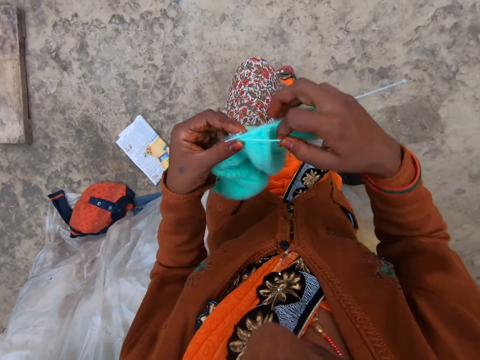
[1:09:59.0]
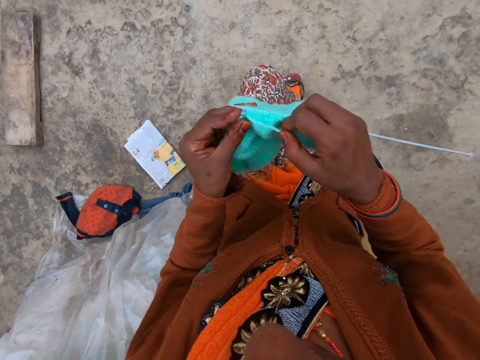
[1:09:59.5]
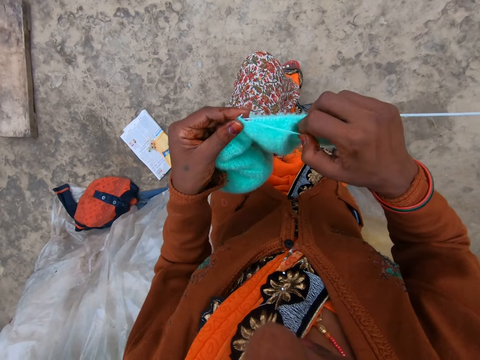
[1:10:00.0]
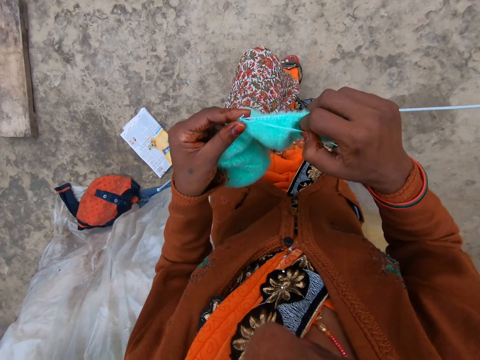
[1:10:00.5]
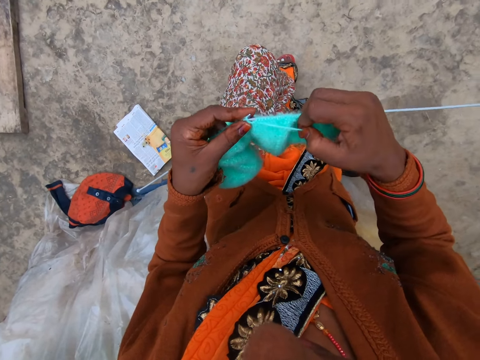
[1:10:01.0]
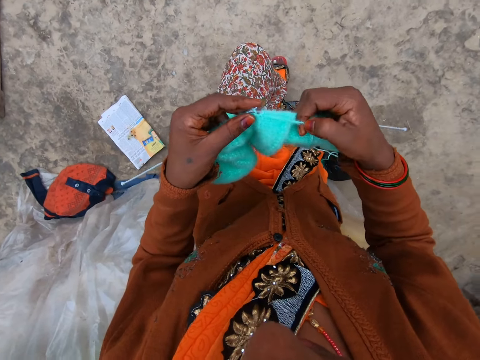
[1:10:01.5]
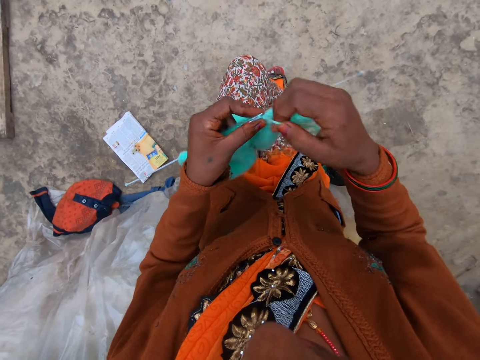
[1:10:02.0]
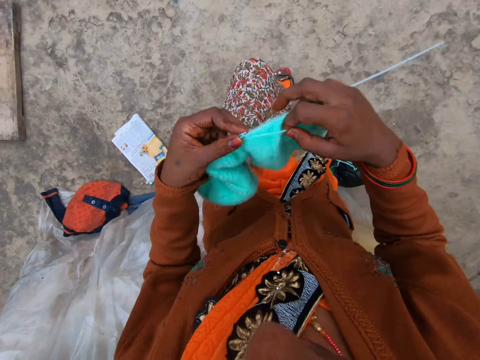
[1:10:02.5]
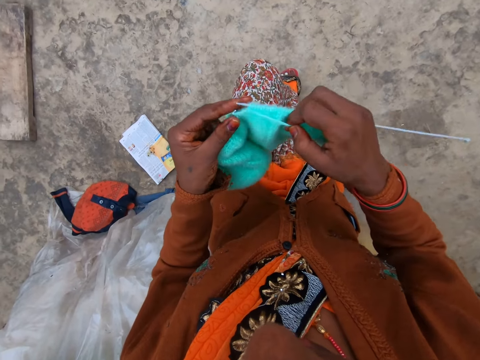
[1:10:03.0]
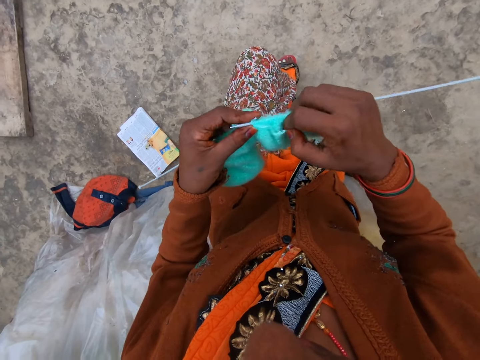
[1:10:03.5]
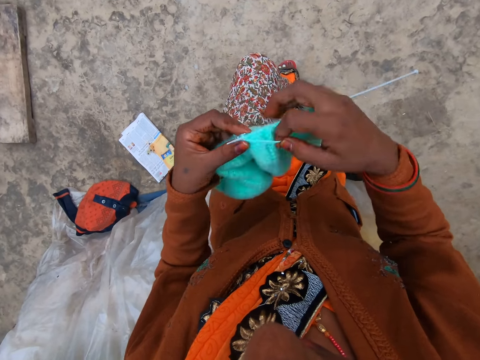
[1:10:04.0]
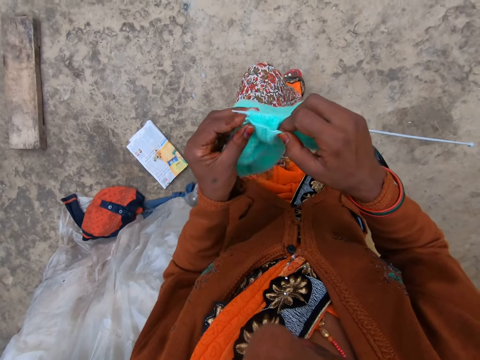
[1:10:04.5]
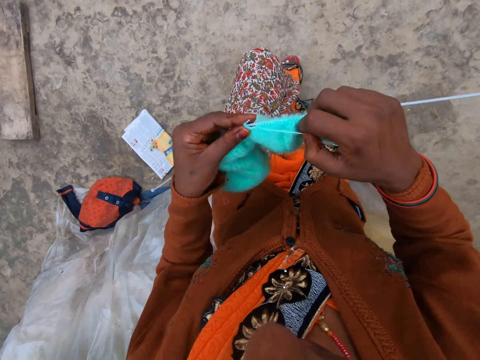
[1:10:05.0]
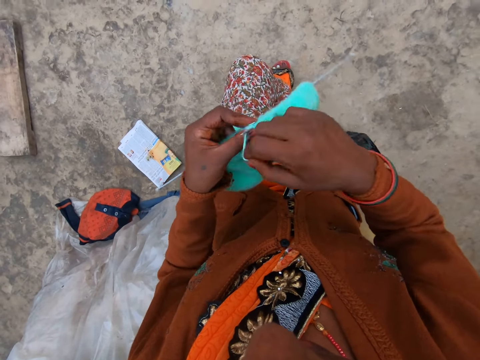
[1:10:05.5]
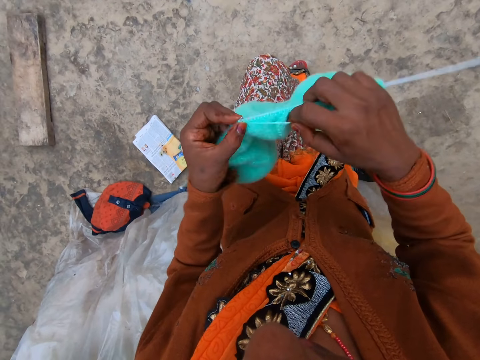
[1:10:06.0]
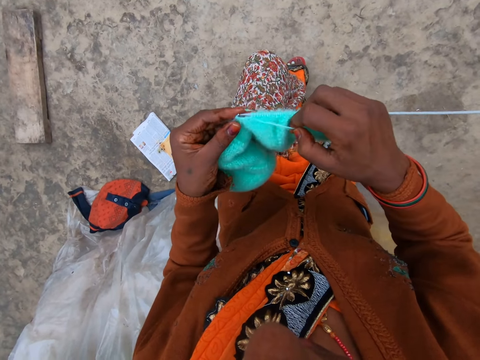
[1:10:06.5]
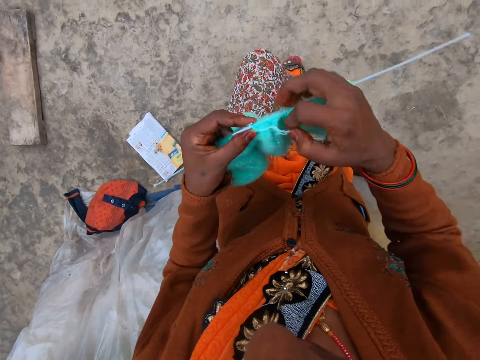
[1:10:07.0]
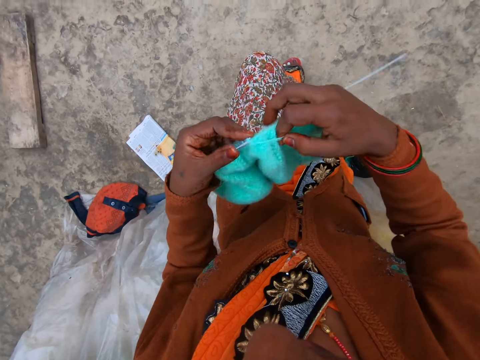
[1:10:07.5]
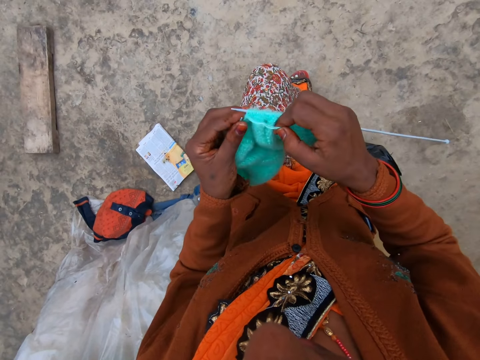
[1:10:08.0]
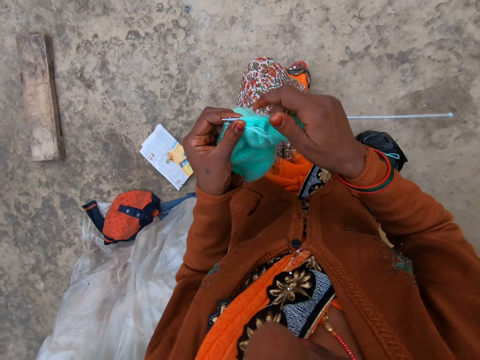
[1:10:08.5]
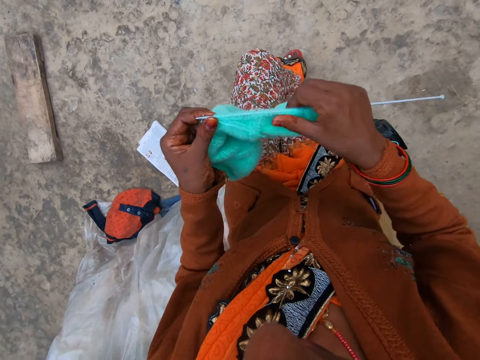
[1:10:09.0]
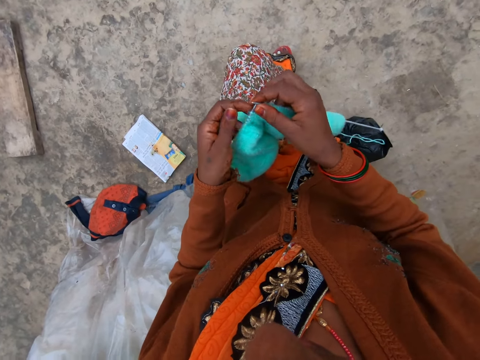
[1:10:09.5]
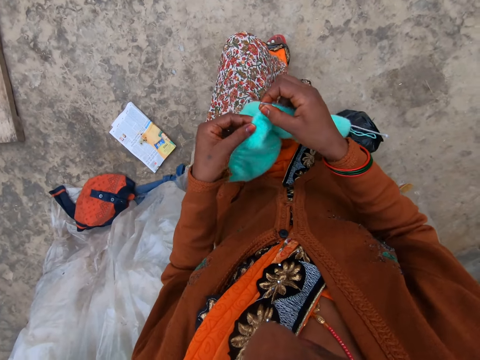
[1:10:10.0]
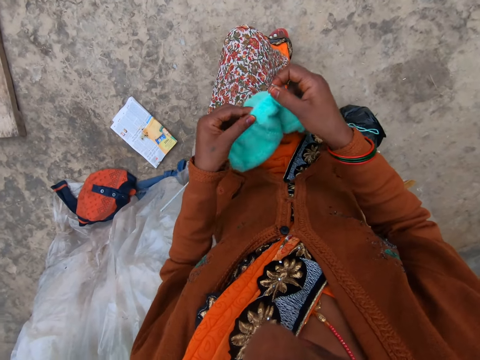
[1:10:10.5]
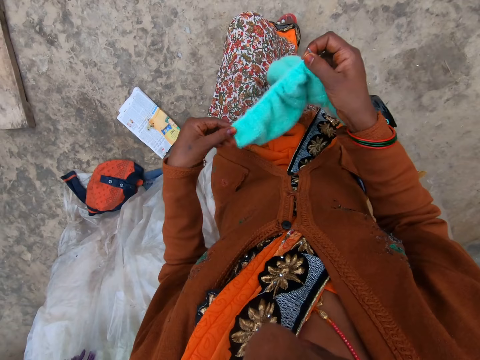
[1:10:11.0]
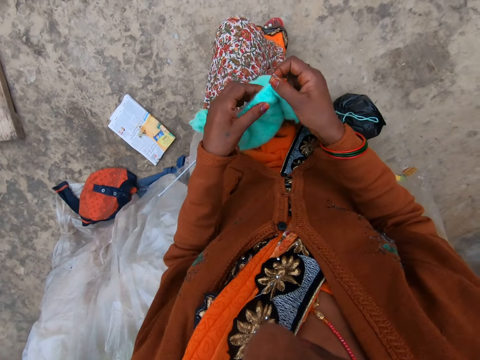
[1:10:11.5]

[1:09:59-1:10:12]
The camera wearer coils a knitting thread on a knitting needle and knits a piece of fabric with the knitting needle. They coil the knitting thread on the knitting needle and knit the piece of fabric with the knitting needle. They coil the knitting thread on the knitting needle and knit the piece of fabric with the knitting needle. They coil the knitting thread on the knitting needle and knit the piece of fabric with the knitting needle. They coil the knitting thread on the knitting needle and knit the piece of fabric with the knitting needle. They adjust the knitted fabric on the knitting needle.

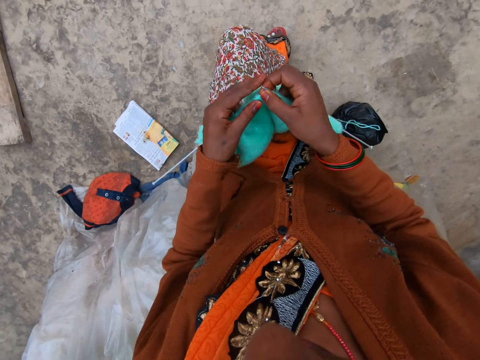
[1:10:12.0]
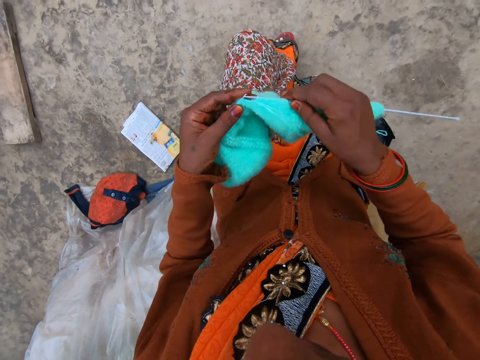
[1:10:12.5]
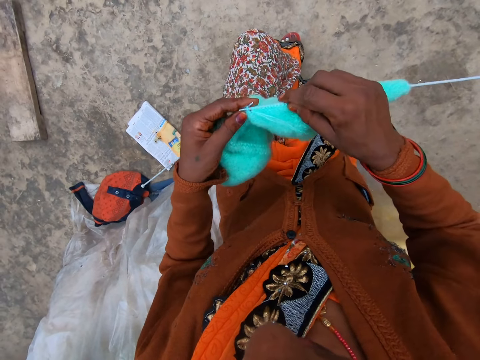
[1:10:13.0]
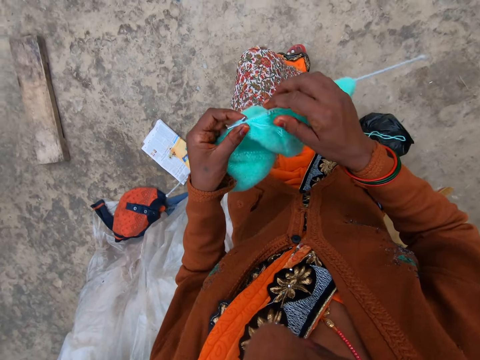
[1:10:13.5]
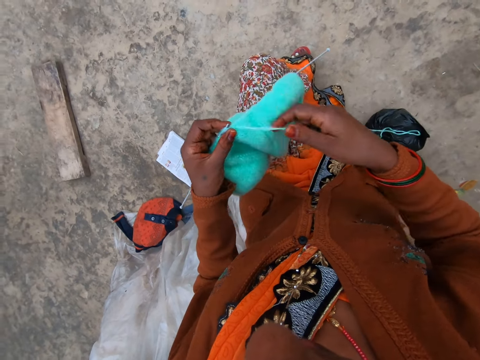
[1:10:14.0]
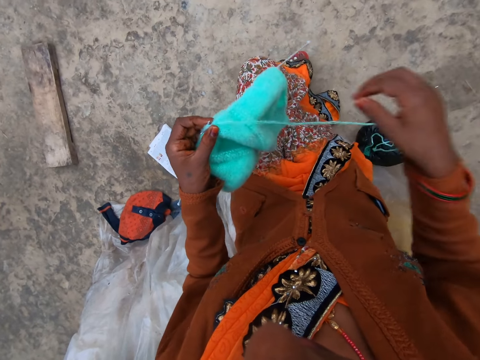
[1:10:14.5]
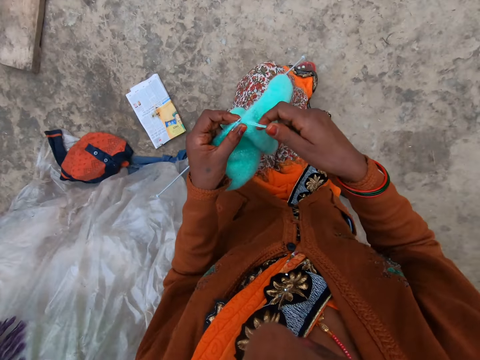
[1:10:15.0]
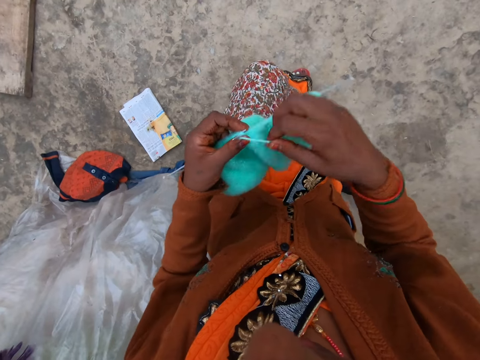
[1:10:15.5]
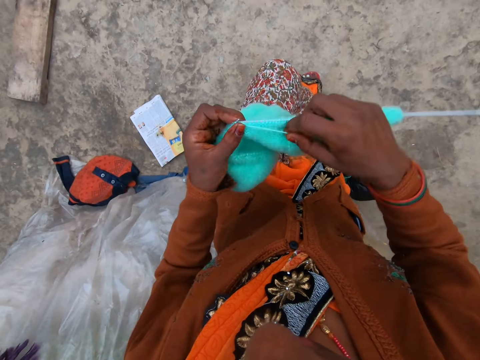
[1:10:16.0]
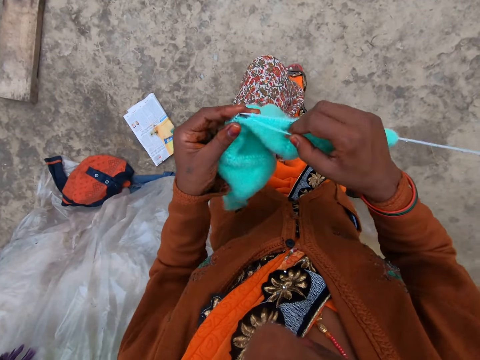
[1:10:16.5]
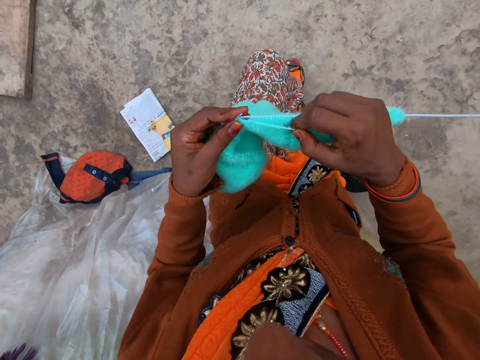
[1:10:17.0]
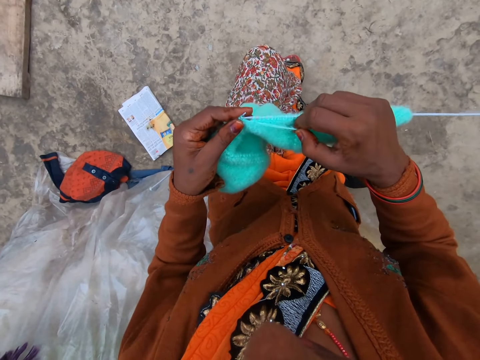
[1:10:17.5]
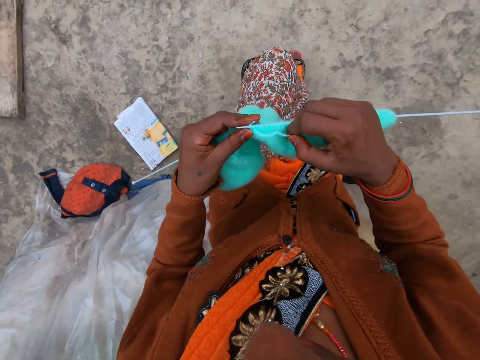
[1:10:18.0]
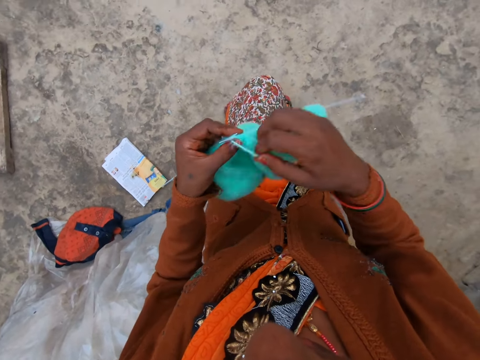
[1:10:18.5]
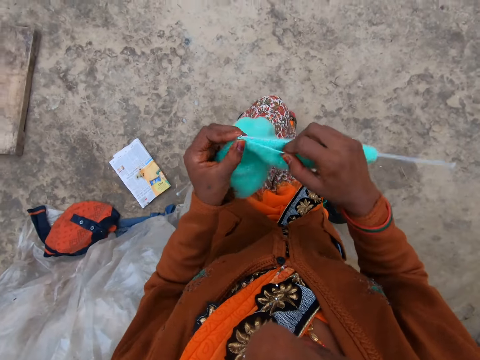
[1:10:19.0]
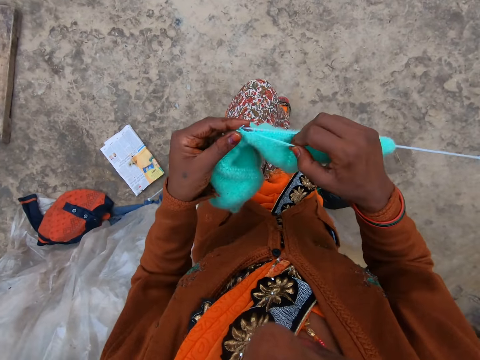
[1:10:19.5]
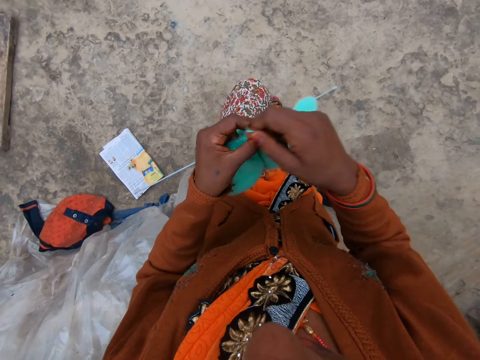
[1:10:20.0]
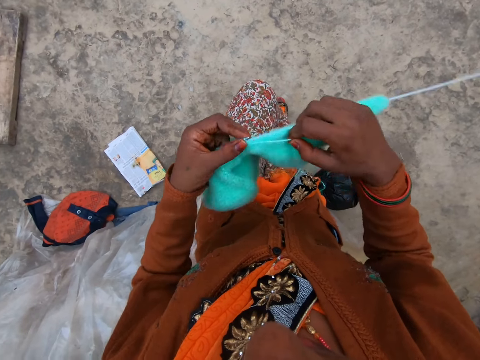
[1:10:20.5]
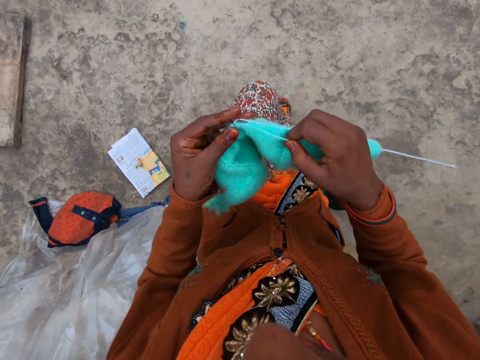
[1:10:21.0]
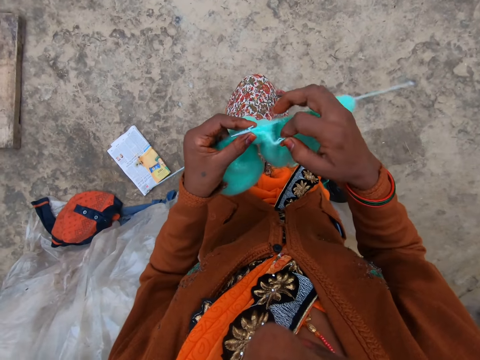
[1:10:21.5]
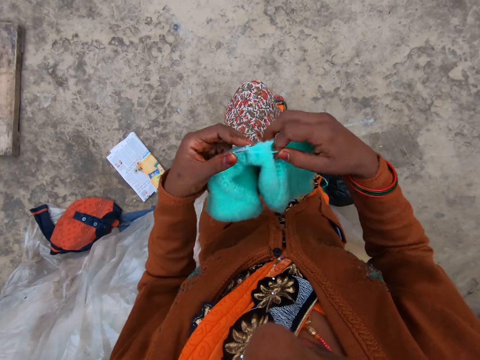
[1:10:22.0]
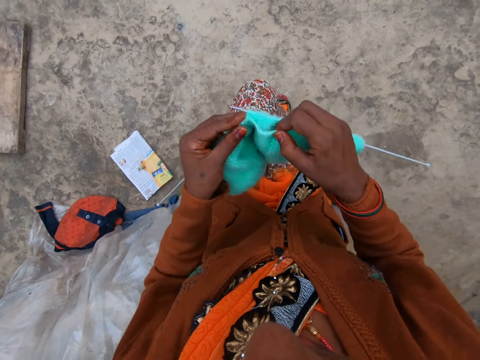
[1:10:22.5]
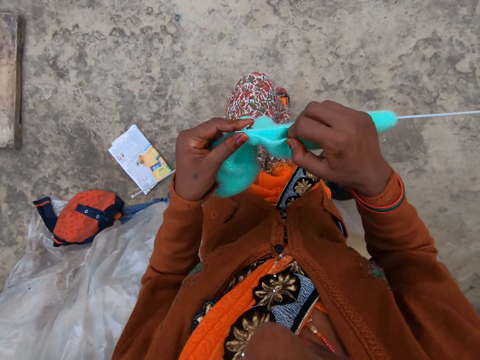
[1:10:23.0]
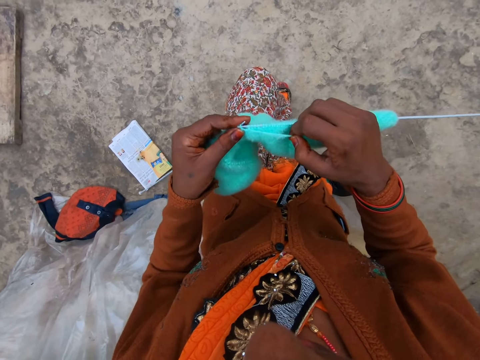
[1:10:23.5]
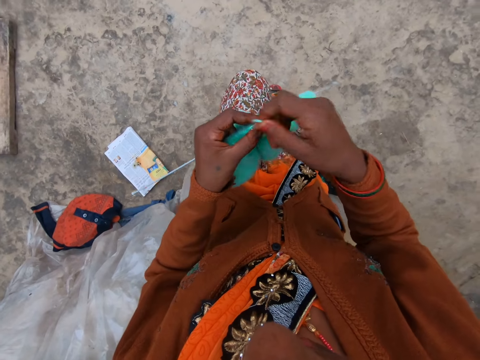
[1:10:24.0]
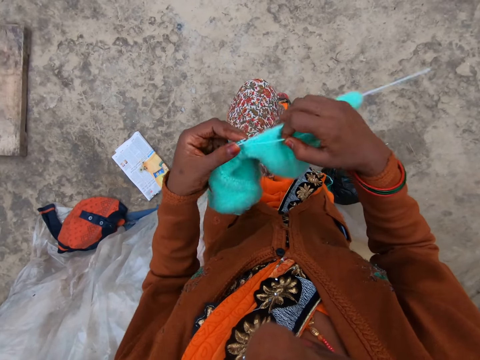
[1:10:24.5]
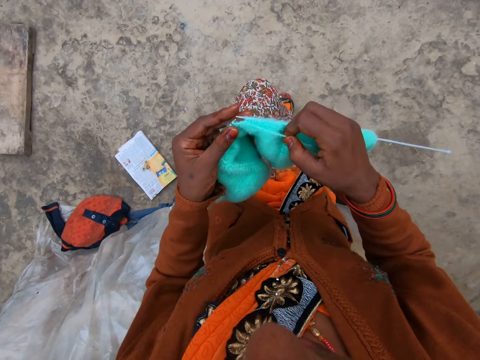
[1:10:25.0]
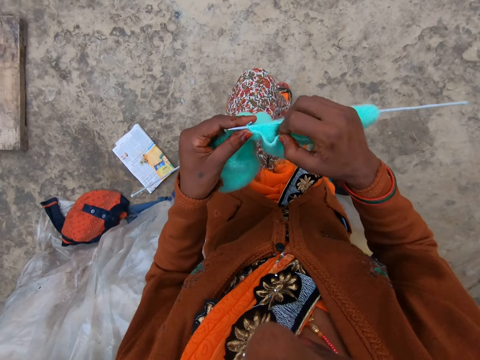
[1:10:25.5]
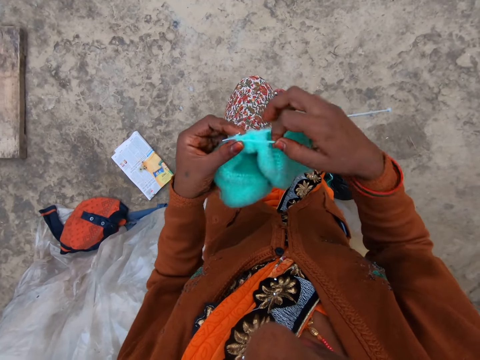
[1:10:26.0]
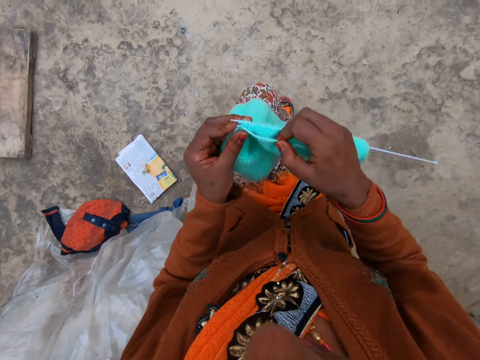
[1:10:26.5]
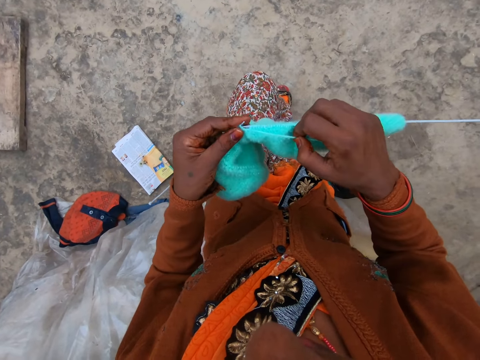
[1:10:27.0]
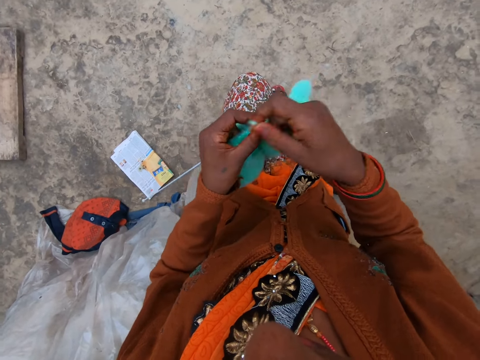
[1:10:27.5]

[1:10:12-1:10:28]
The camera wearer knits a piece of fabric with a knitting needle. She straightens a knitting thread with her hand. She coils the knitting thread on the knitting needle and knits the piece of fabric with the knitting needle. She coils the knitting thread on the knitting needle and knits the piece of fabric with the knitting needle. She coils the knitting thread on the knitting needle and knits the piece of fabric with the knitting needle. She coils the knitting thread on the knitting needle and knits the piece of fabric with the knitting needle. She coils the knitting thread on the knitting needle and knits the piece of fabric with the knitting needle. She coils the knitting thread on the knitting needle and knits the piece of fabric with the knitting needle.
